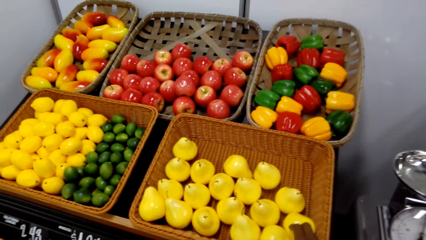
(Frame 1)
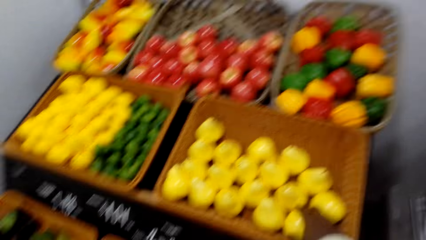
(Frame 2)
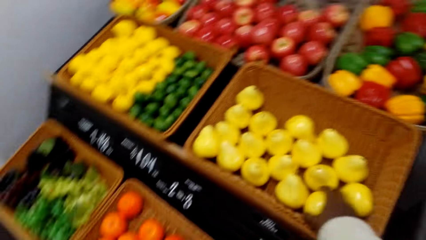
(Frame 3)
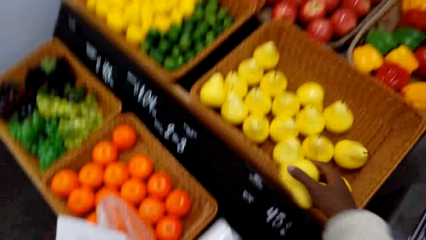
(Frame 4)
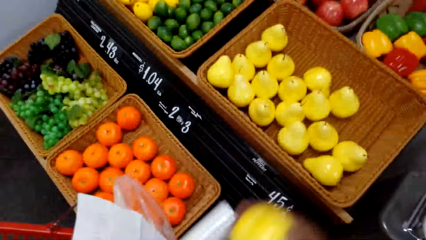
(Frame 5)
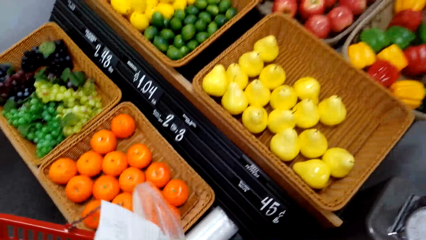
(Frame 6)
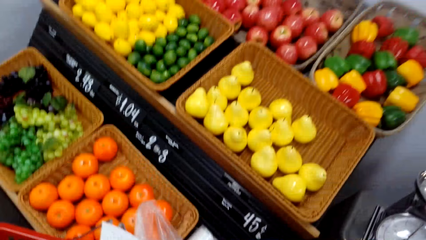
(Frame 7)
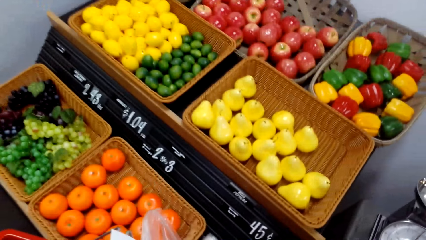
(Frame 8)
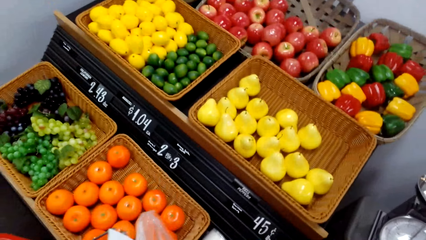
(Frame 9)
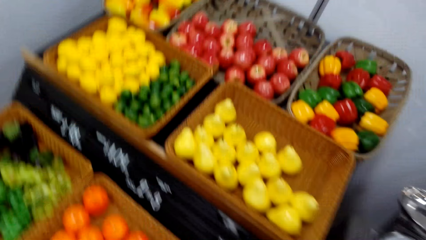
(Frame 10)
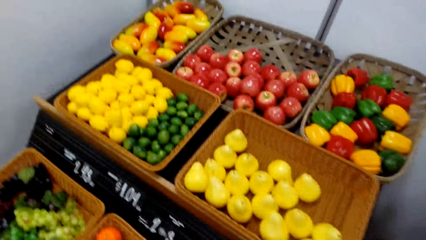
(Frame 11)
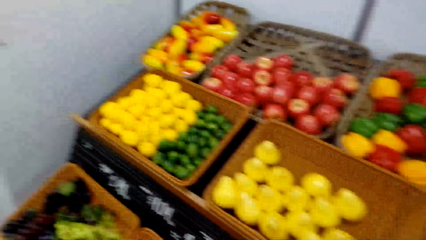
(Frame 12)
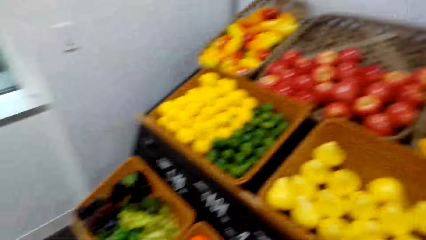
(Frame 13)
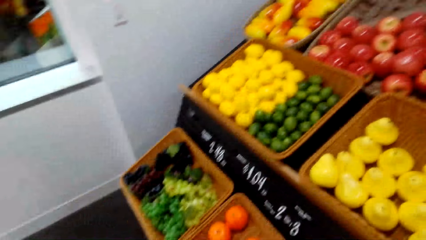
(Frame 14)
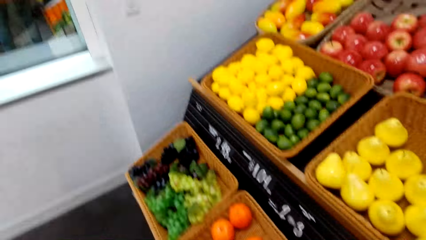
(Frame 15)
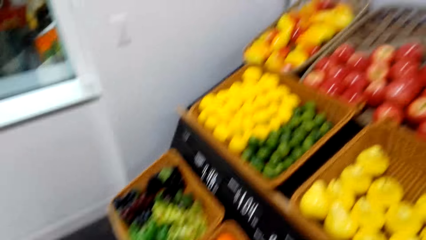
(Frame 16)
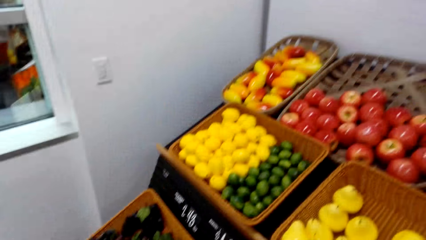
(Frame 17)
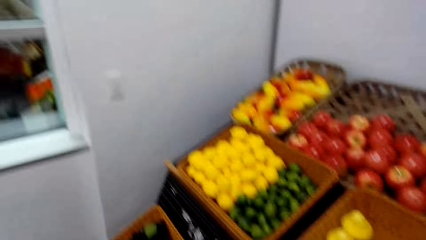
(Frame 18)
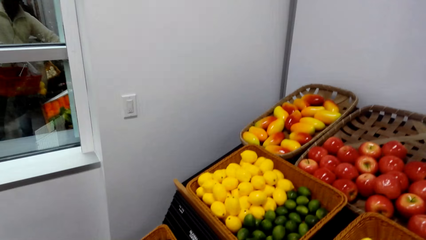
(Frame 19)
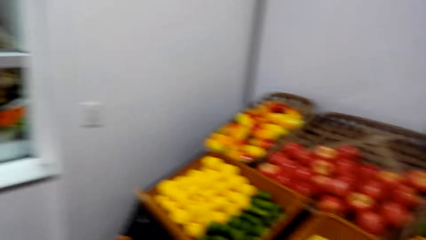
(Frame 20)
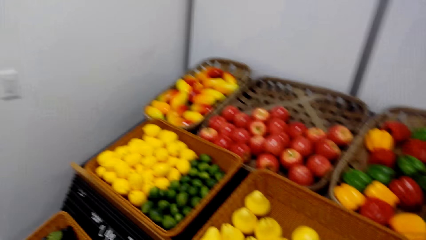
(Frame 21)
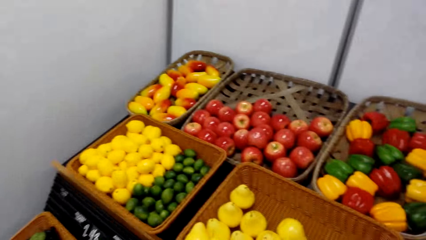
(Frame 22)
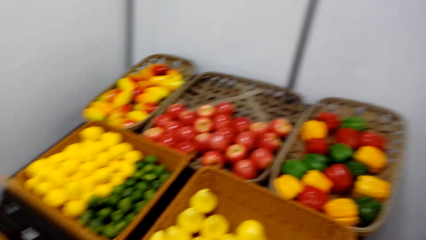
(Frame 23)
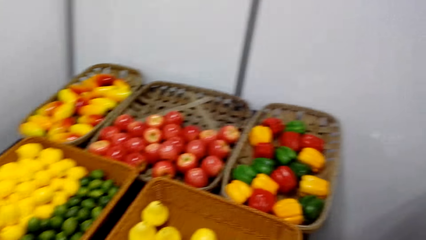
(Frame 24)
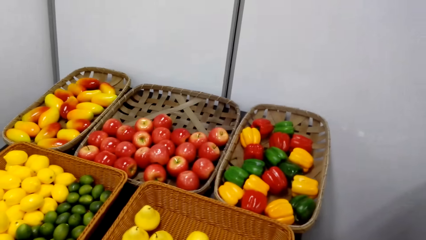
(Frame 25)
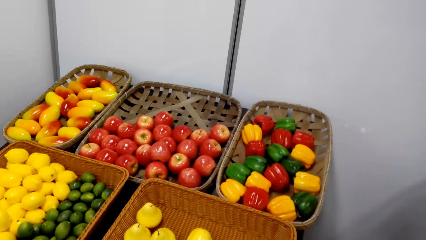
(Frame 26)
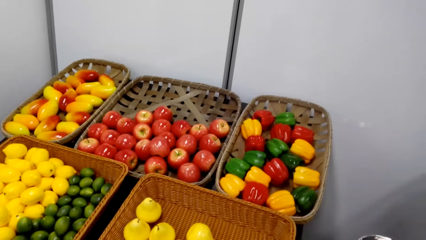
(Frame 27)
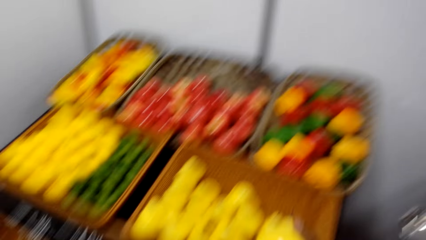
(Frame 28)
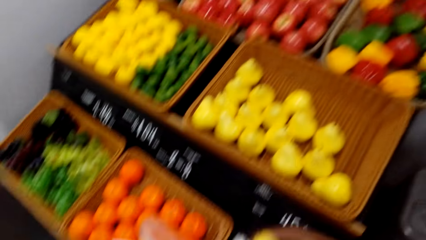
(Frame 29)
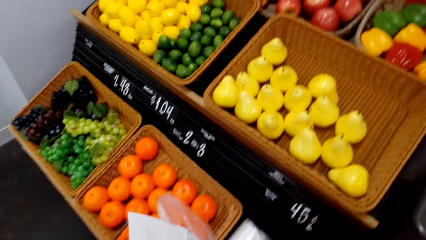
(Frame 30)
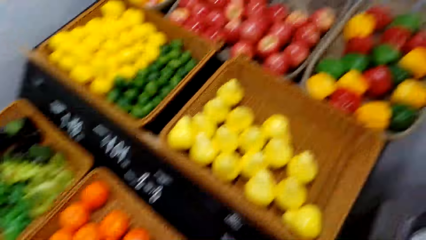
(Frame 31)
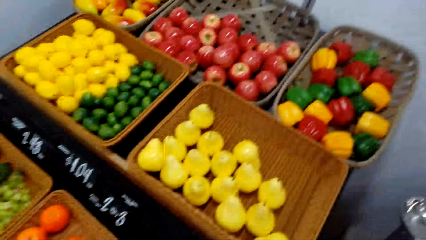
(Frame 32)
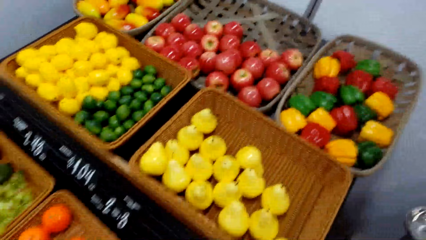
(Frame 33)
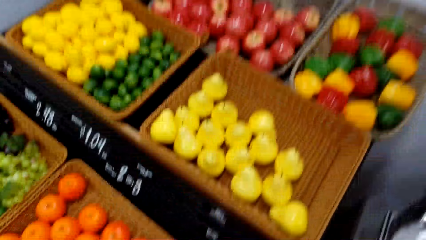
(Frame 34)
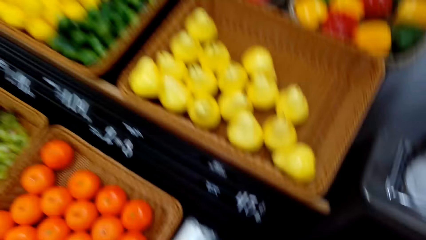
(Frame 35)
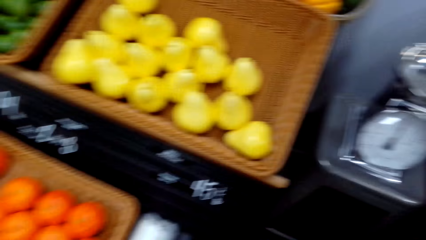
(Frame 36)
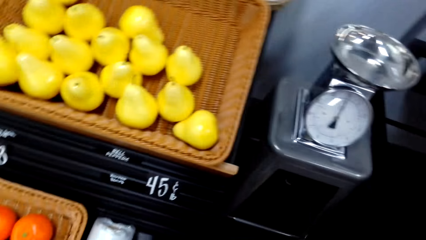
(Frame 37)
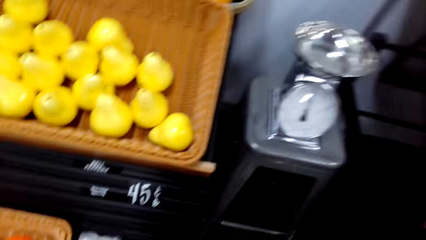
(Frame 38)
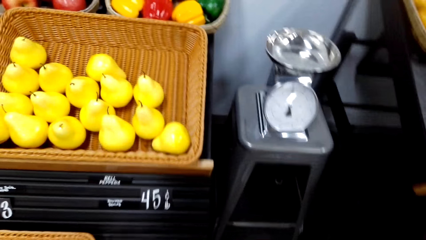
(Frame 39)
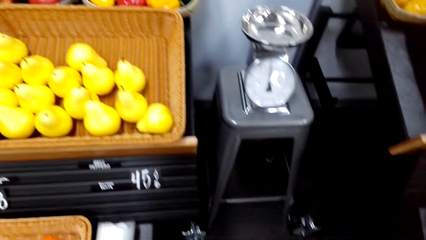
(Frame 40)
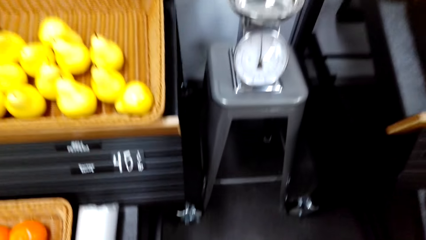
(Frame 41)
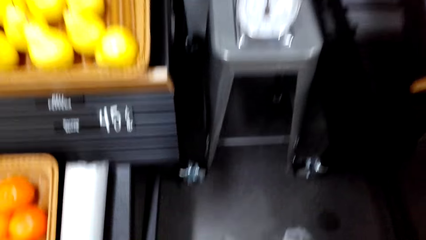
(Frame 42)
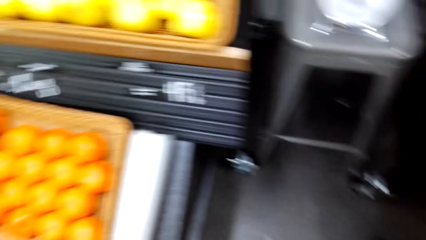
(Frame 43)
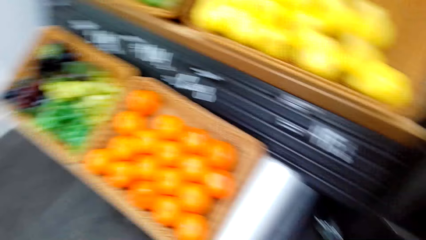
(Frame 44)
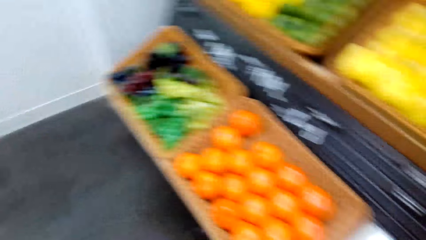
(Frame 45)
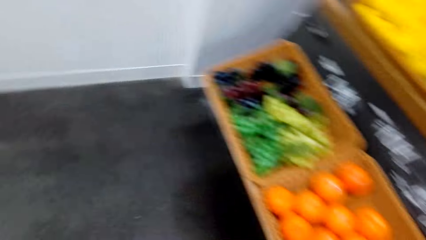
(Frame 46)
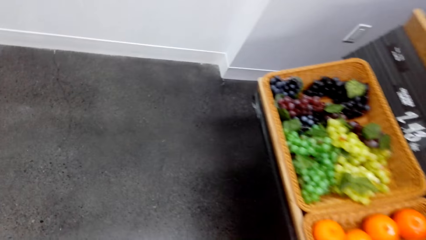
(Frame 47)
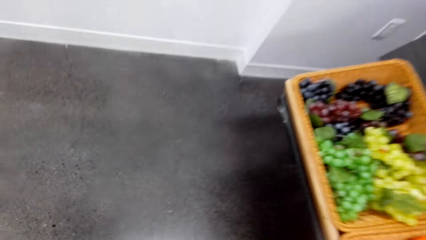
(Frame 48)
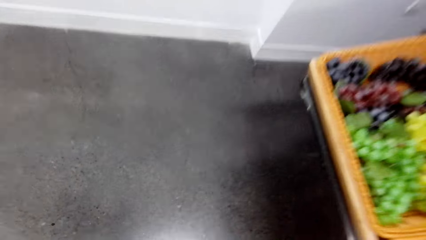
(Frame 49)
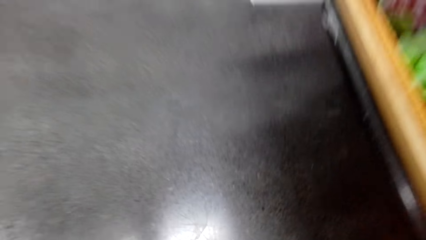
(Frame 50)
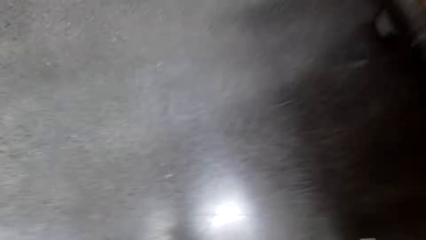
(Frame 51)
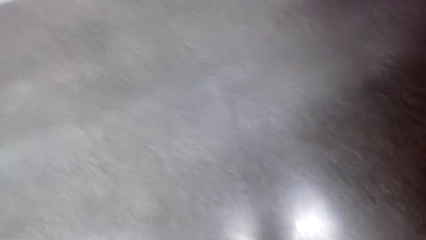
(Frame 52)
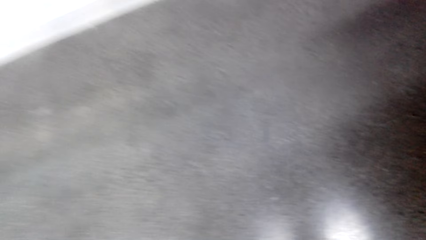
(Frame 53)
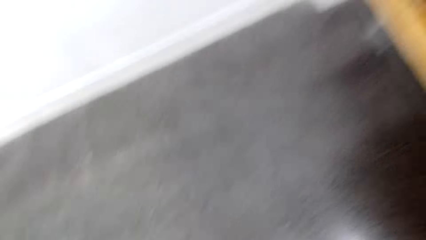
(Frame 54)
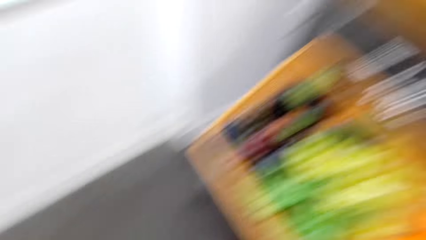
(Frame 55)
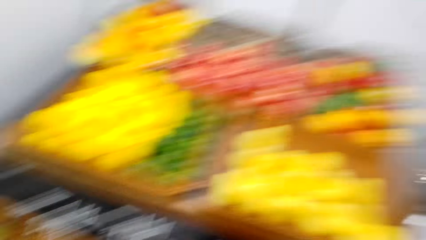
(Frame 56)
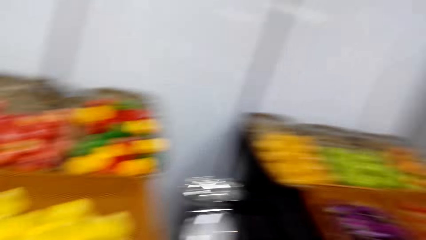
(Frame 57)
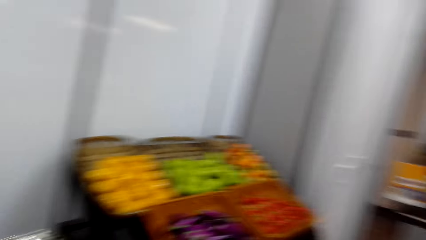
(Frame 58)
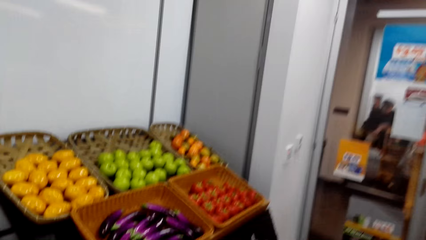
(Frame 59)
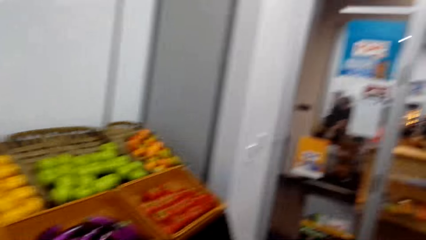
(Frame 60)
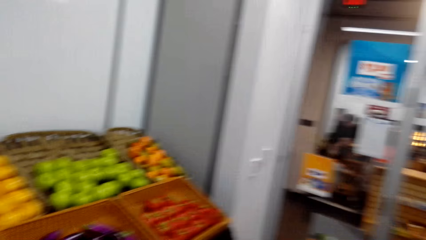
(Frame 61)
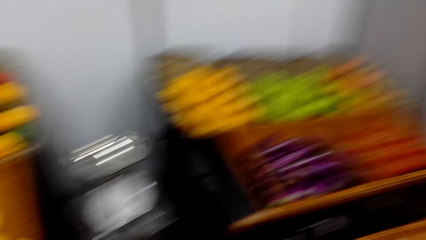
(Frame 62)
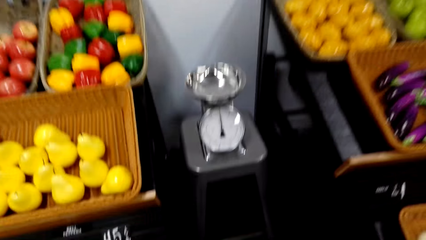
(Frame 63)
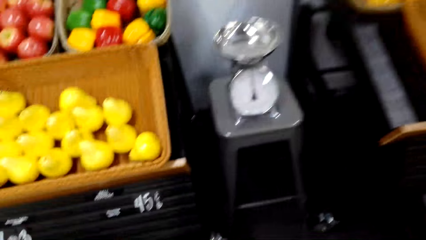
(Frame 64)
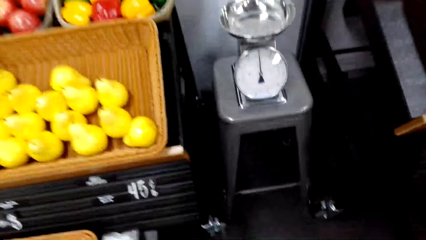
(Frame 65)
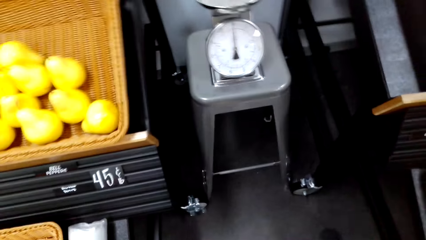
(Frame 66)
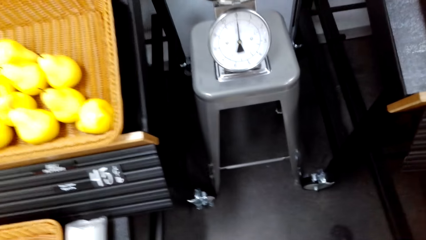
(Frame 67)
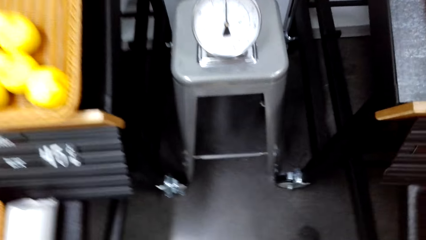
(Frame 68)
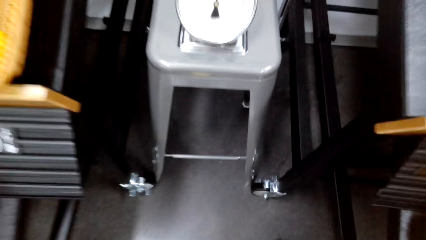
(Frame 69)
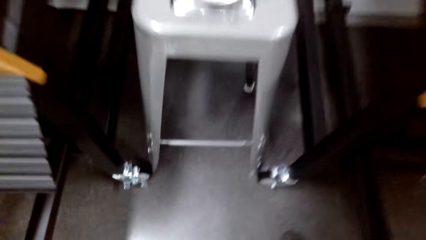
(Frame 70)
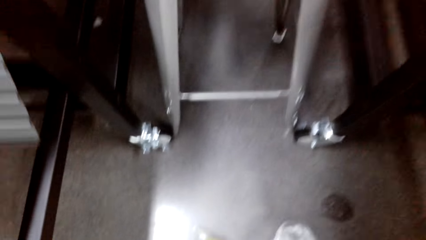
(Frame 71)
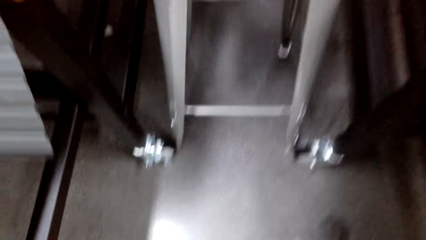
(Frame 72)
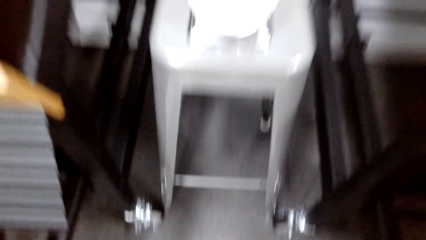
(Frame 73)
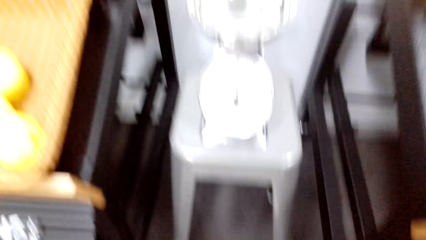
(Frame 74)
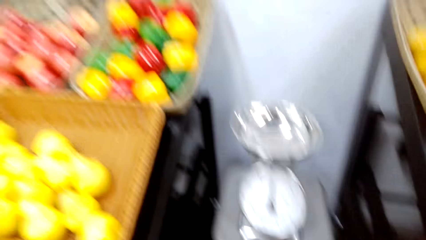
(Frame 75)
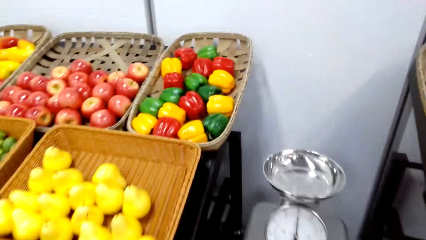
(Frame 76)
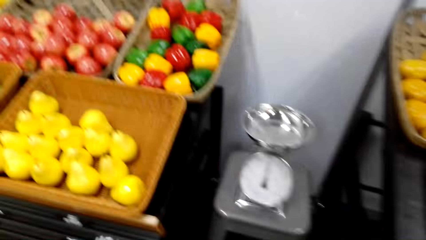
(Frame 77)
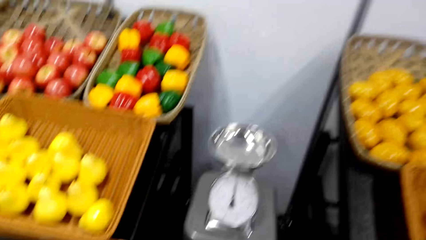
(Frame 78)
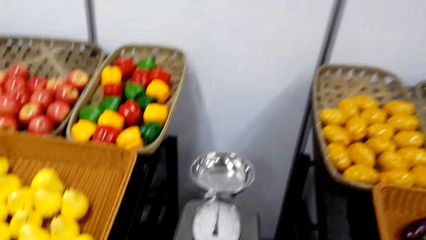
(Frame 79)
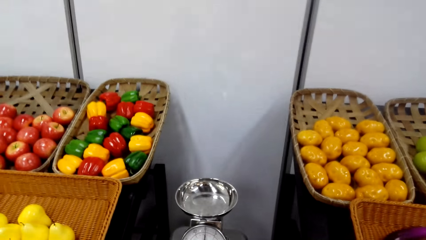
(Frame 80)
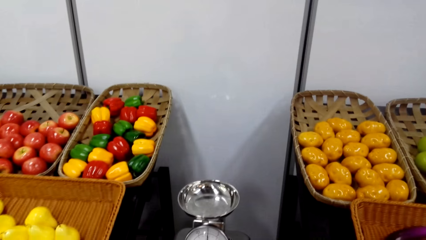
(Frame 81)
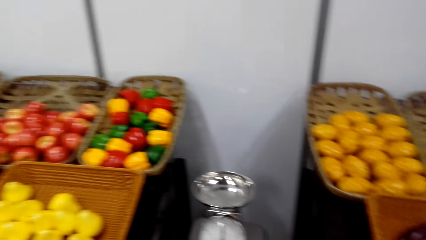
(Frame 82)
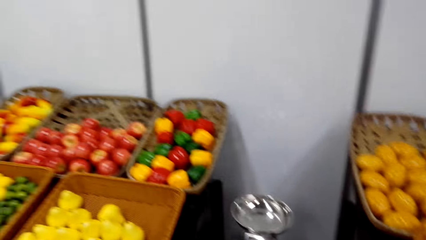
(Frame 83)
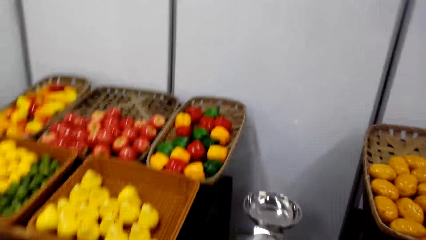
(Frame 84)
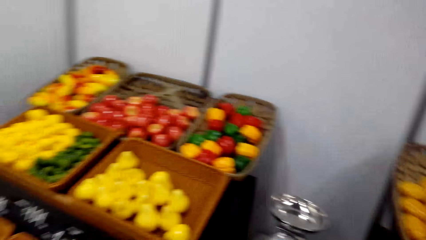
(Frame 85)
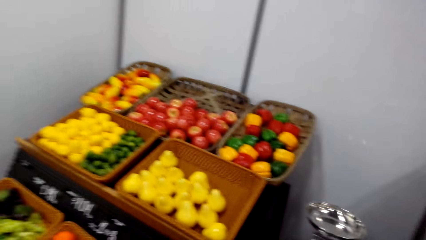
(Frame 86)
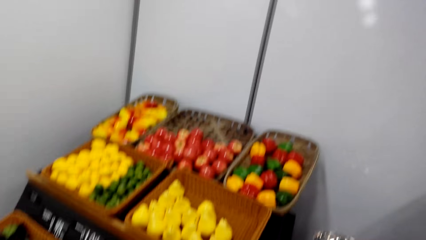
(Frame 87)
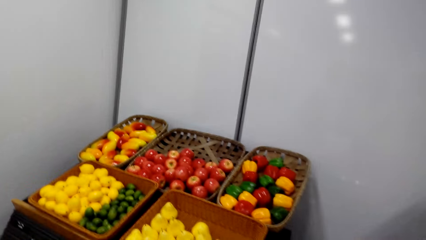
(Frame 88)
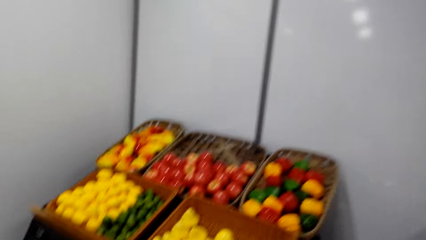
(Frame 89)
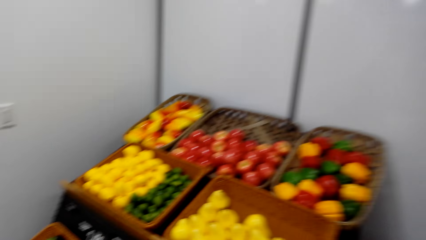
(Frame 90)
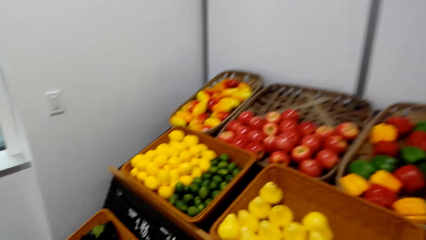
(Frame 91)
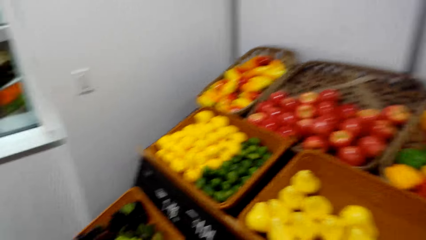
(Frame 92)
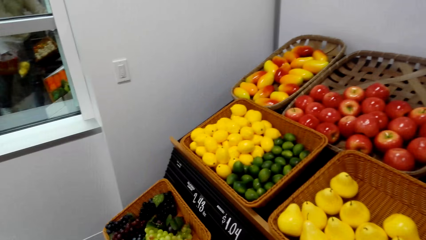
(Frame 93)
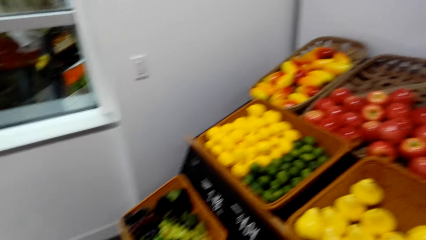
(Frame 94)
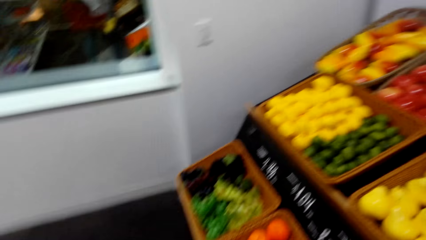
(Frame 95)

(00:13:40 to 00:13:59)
The camera wearer puts a fruit in the polythene bag. They take two pears. They turn around. They hold the polythene bag. They turn to the side. They take something and put it in a poly bag. They pick up a polythene bag on the floor. They turn around.
